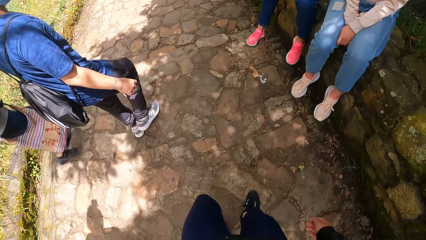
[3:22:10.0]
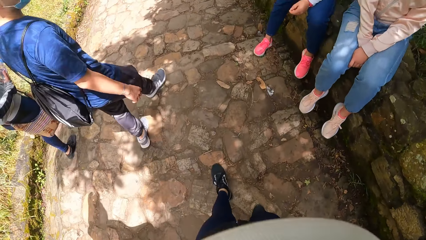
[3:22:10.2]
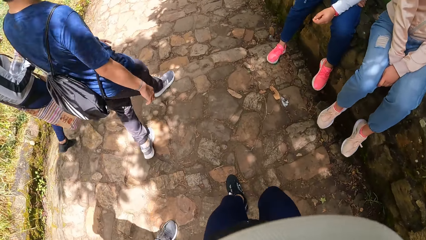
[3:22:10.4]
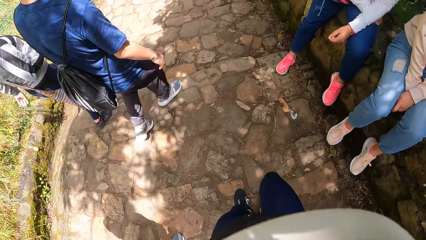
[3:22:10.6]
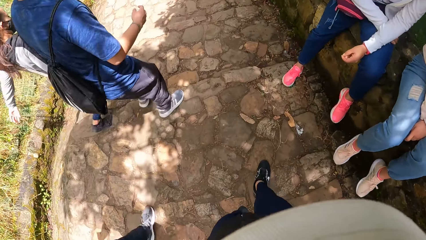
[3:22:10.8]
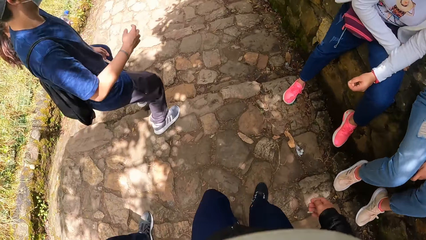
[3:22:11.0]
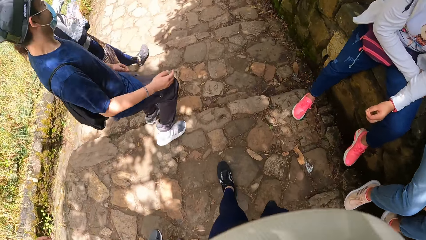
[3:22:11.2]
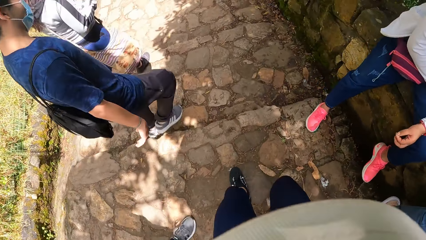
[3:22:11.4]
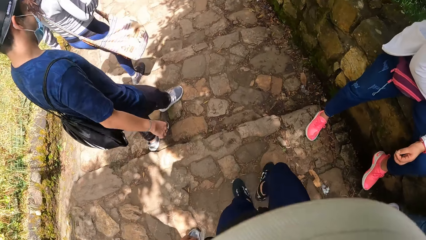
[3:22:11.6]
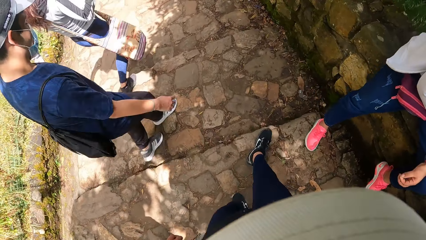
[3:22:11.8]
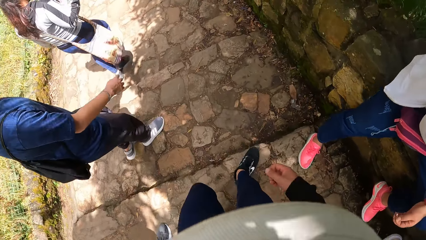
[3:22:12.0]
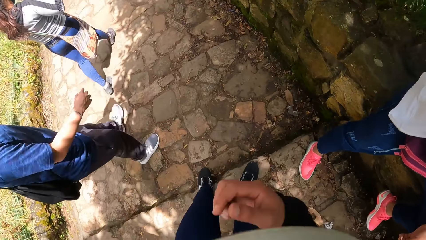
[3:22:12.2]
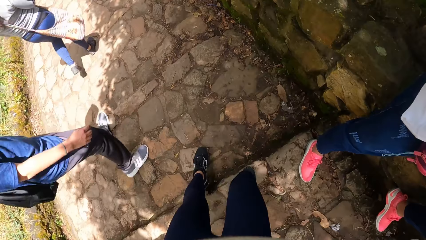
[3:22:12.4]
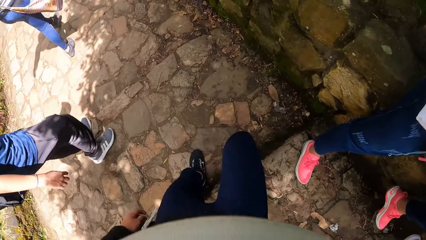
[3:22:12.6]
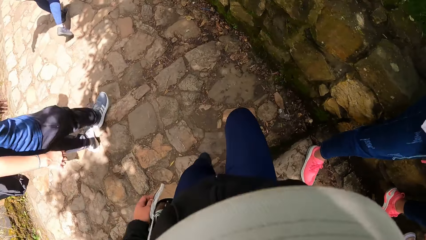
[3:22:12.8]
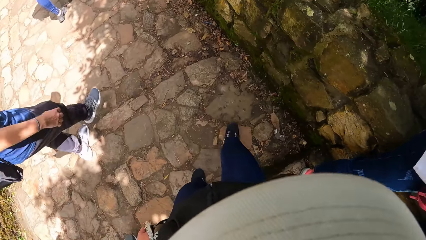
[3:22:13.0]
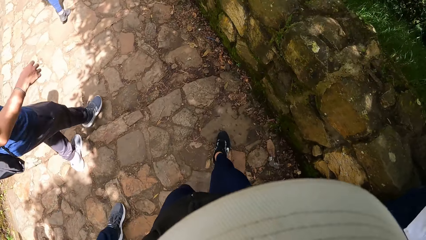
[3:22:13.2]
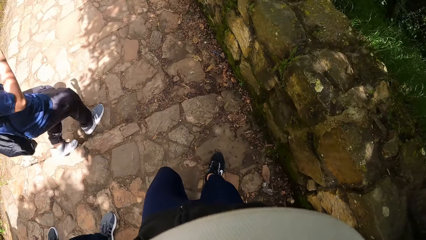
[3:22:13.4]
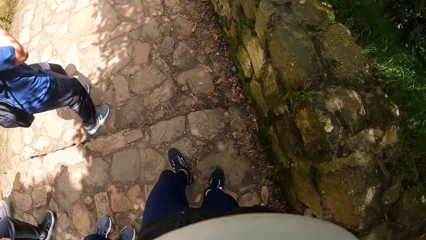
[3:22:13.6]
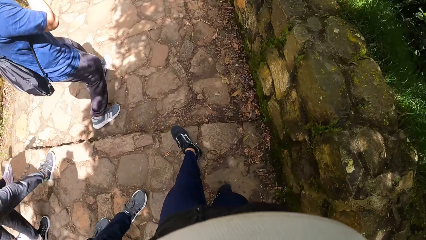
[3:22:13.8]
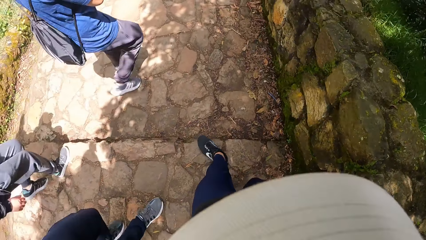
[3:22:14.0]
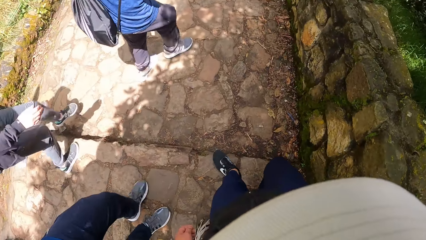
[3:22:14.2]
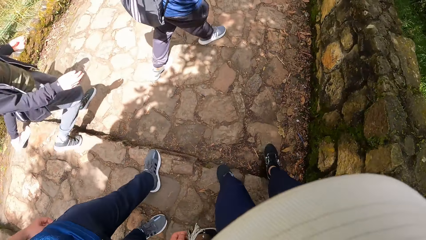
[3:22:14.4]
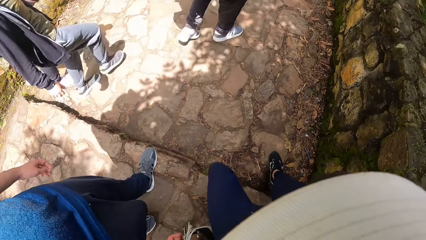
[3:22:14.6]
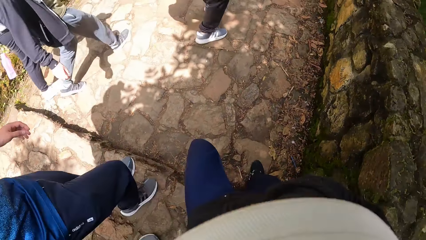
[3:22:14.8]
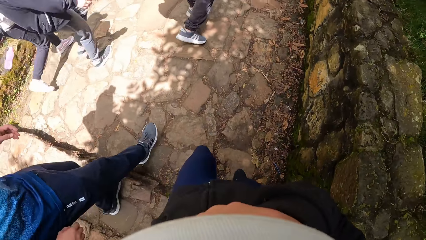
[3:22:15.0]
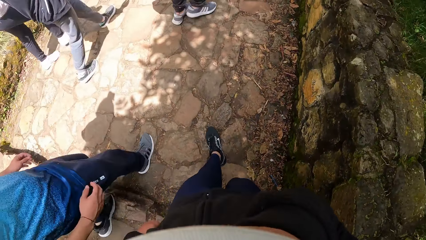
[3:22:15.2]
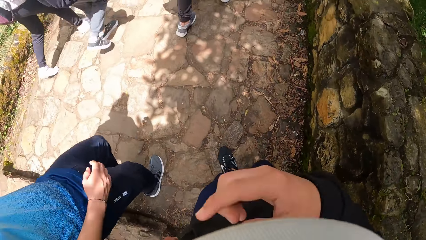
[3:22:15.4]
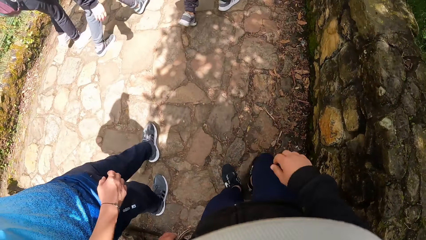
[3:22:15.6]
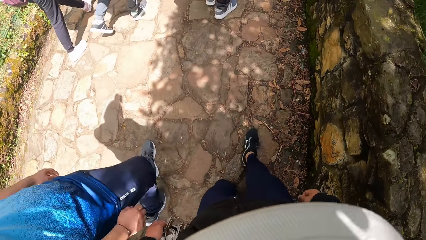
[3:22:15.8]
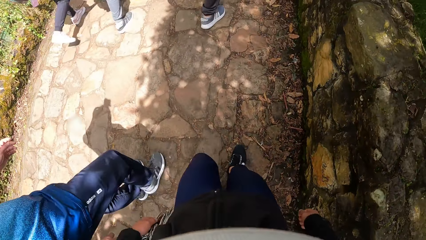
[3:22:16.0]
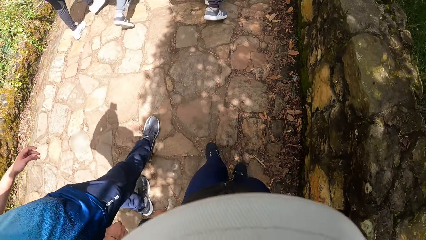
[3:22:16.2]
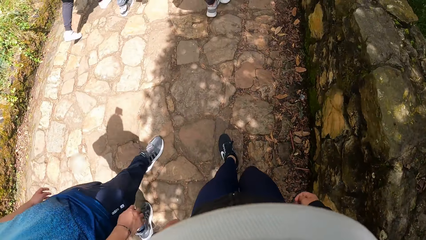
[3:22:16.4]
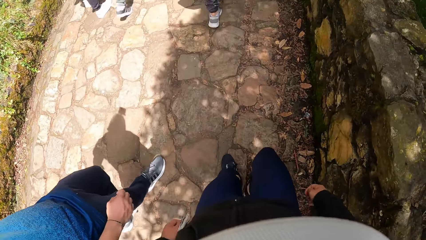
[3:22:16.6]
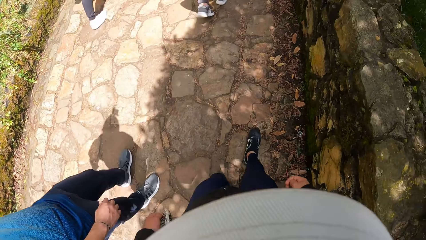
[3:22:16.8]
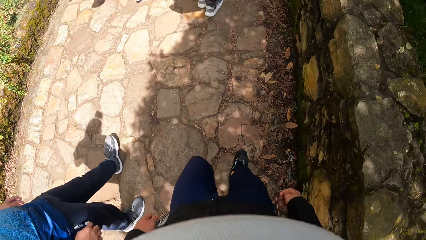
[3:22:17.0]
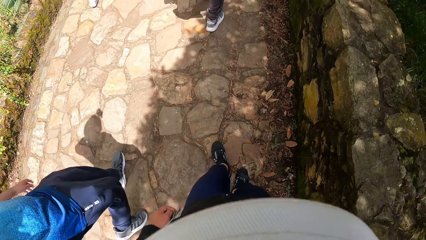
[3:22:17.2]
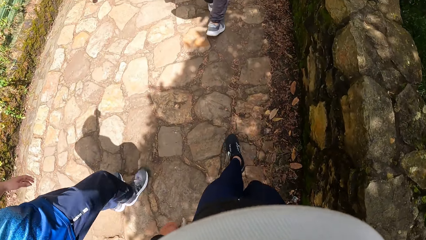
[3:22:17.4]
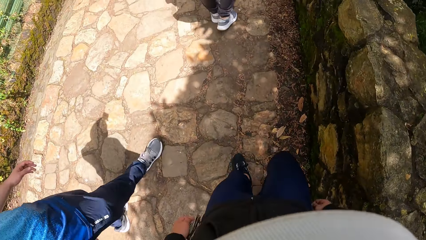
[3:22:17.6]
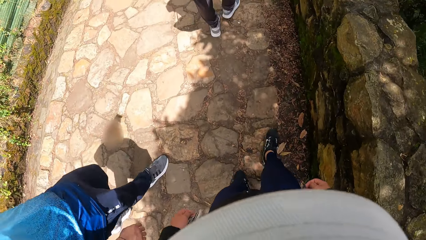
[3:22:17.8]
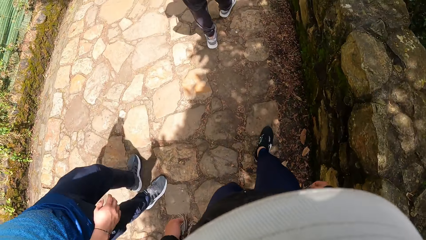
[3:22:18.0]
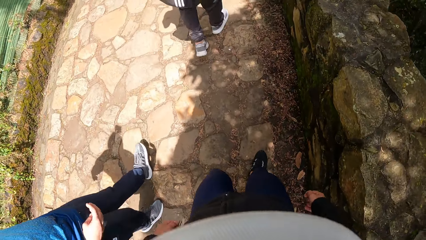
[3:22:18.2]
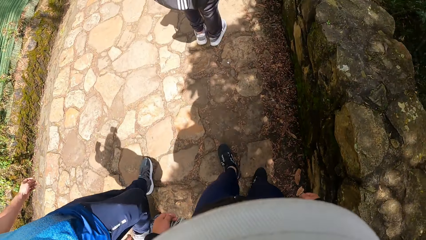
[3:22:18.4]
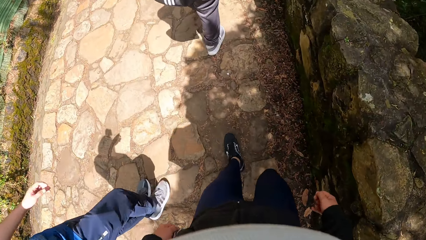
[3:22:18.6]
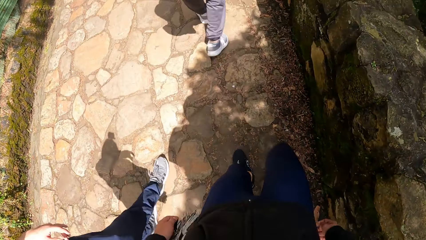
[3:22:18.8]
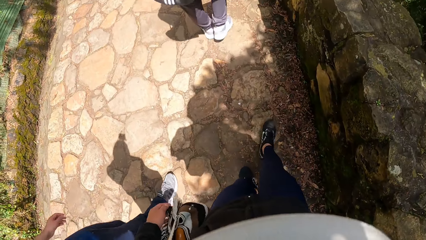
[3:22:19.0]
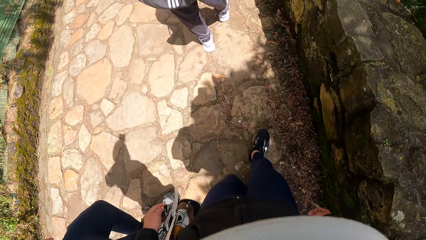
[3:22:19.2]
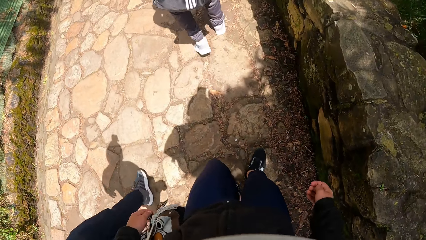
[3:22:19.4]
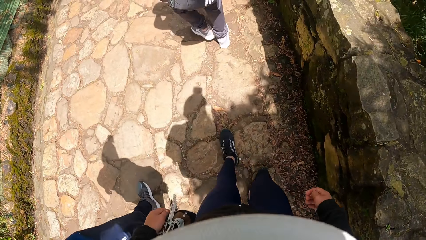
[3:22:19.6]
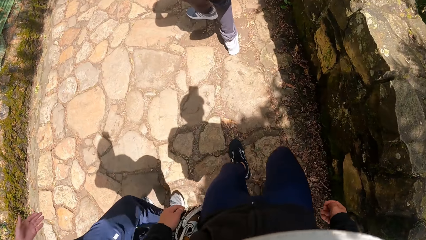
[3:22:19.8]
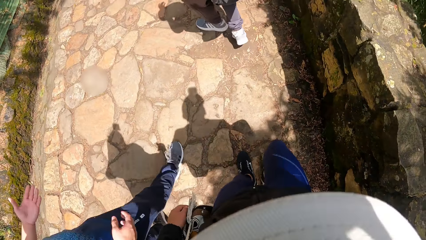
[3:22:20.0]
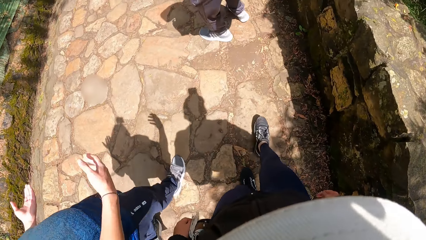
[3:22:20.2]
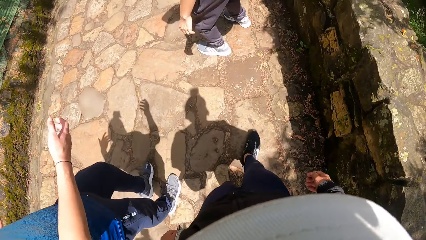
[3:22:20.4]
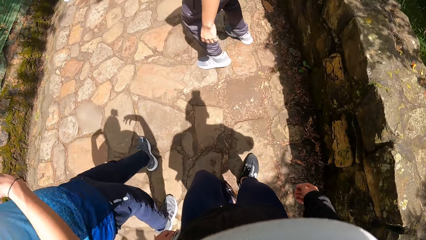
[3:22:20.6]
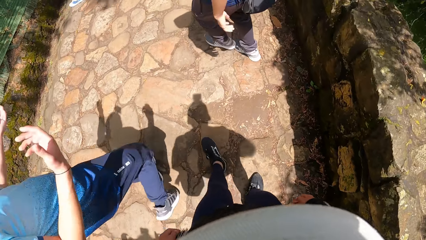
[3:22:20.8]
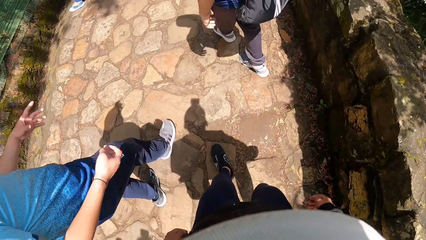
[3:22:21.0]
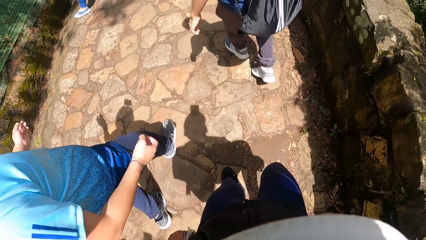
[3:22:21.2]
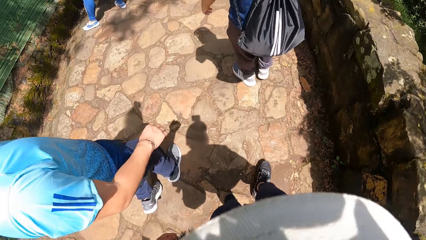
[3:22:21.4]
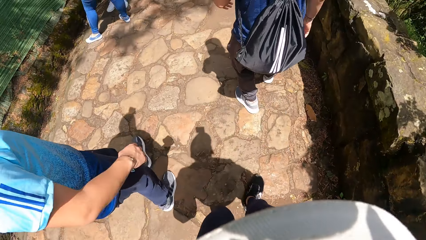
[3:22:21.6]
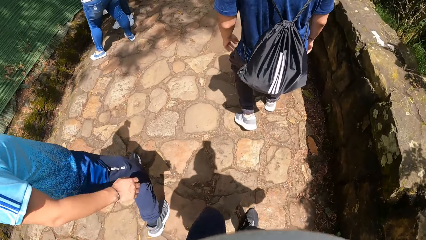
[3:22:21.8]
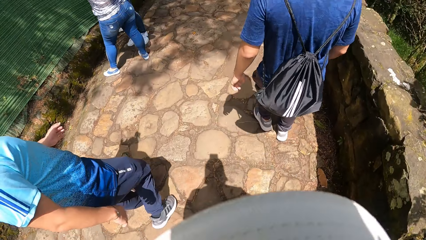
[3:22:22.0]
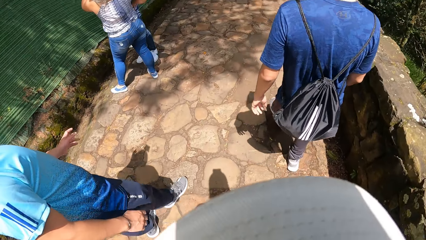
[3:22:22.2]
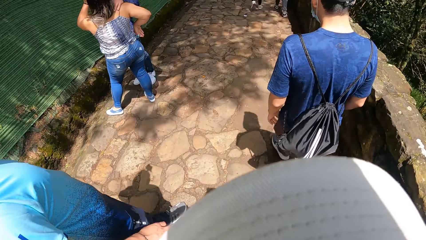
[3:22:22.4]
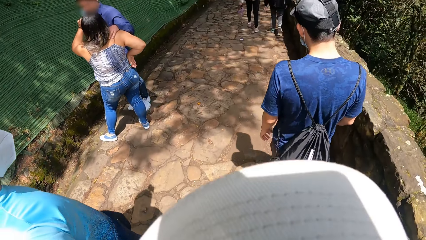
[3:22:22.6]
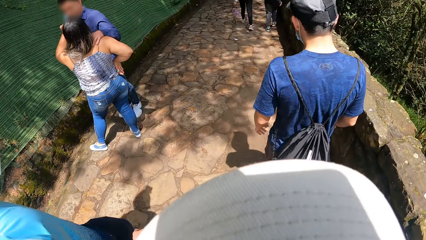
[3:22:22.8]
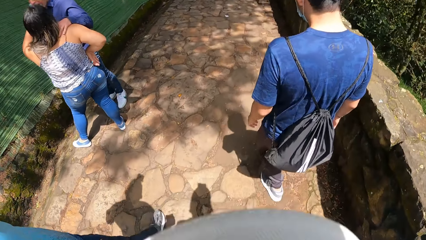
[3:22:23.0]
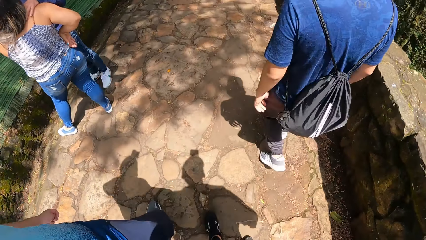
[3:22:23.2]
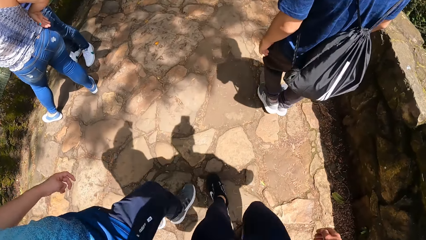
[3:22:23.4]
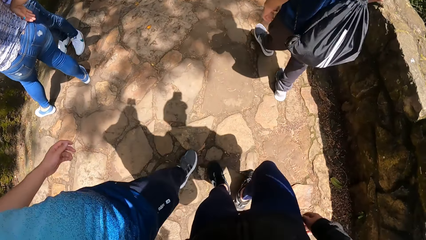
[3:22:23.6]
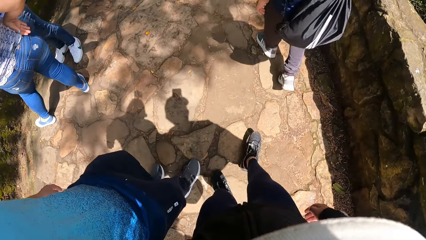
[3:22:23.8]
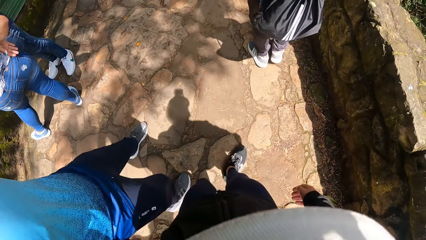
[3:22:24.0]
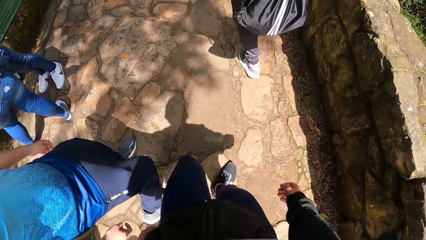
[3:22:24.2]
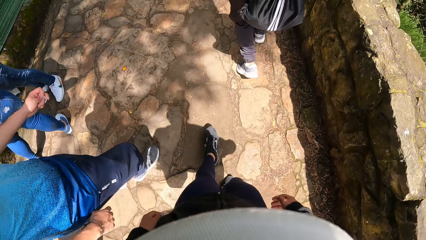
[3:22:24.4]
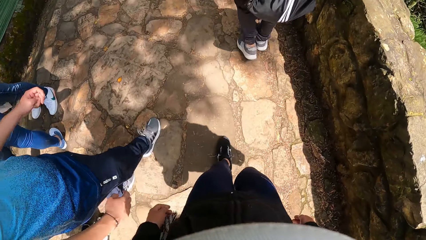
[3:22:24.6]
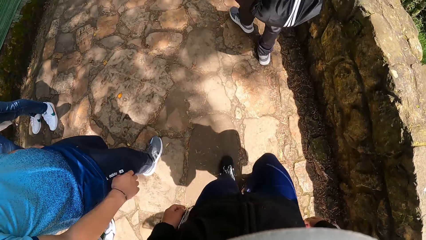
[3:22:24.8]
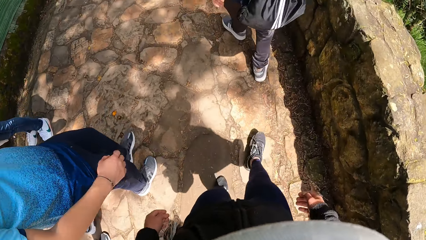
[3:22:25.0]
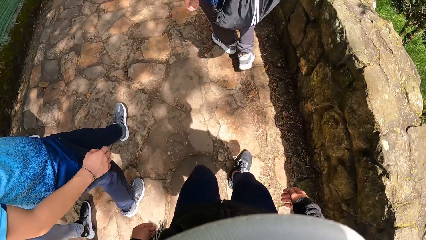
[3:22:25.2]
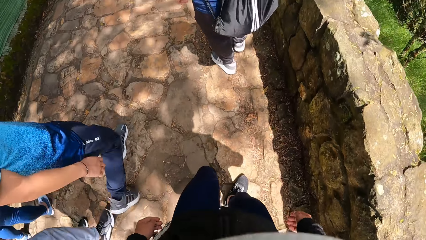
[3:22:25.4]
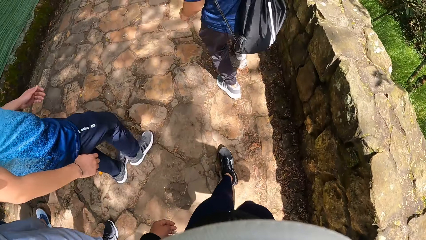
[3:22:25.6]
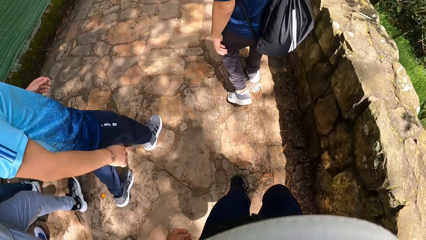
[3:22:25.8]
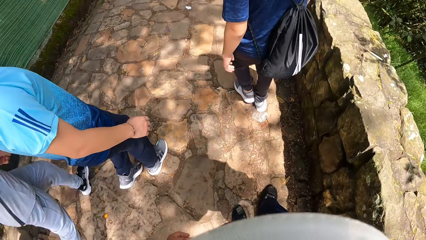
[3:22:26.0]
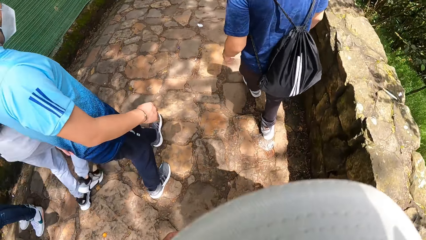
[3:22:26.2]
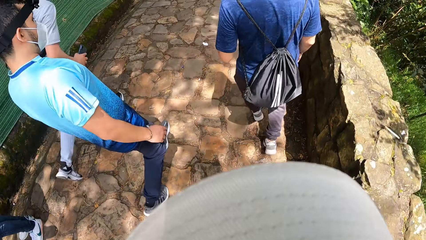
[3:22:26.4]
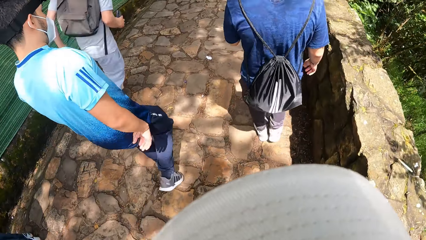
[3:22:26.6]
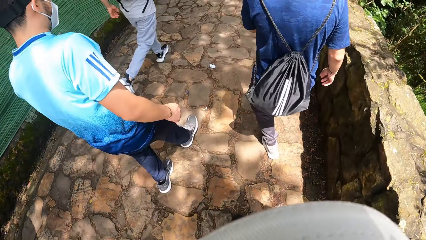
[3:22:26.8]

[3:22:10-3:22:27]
The camera wearer climbs down stairs. They walk on the pavement.
